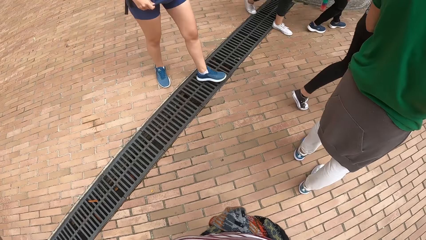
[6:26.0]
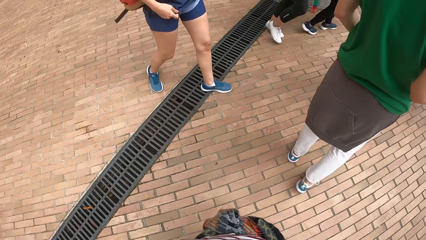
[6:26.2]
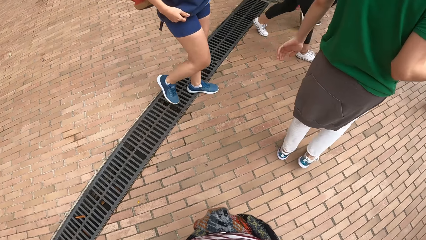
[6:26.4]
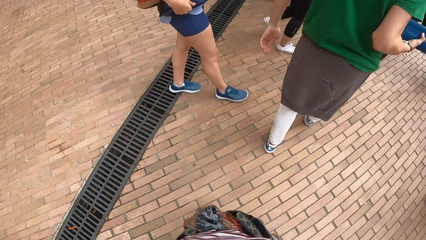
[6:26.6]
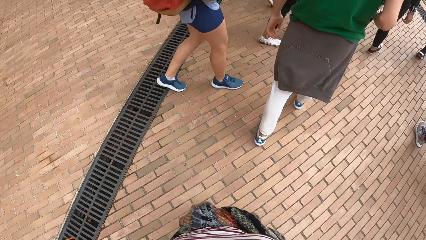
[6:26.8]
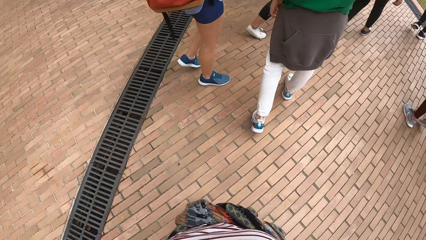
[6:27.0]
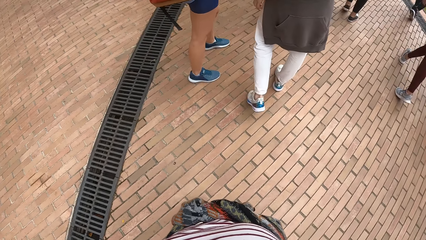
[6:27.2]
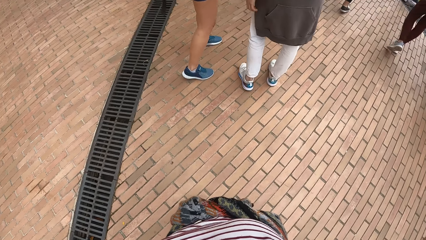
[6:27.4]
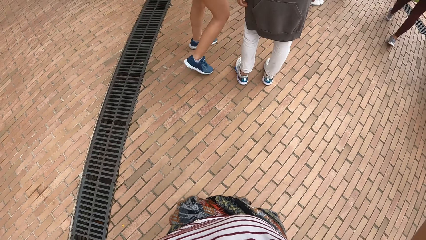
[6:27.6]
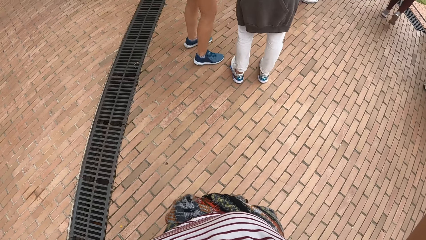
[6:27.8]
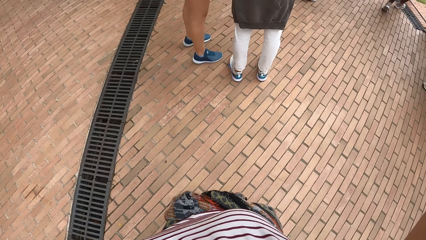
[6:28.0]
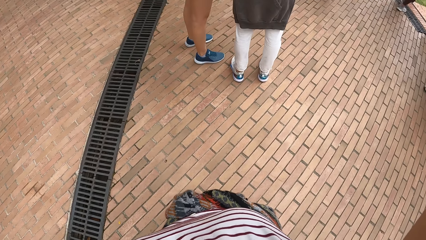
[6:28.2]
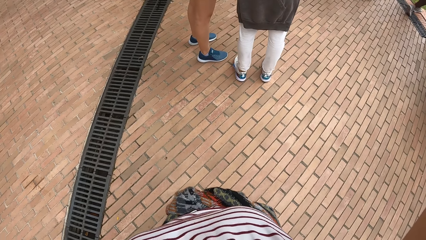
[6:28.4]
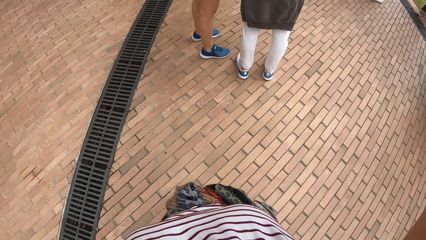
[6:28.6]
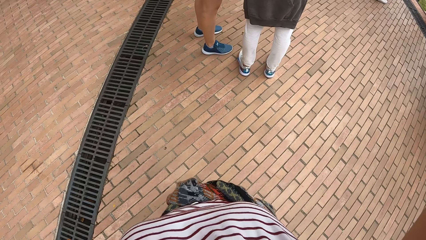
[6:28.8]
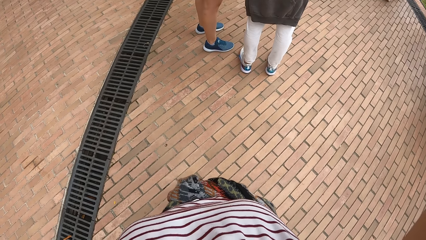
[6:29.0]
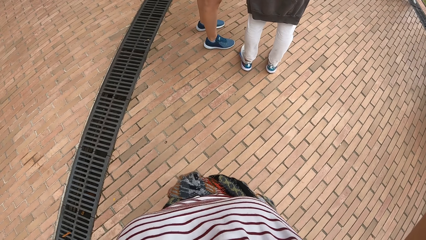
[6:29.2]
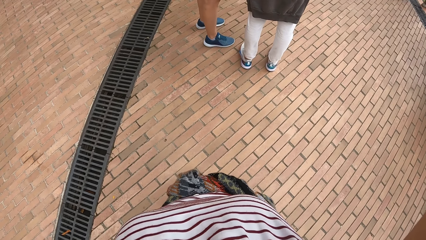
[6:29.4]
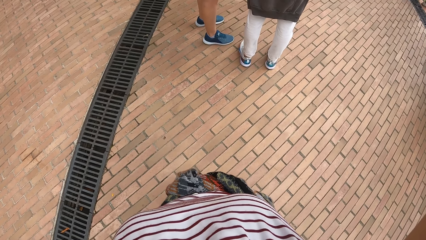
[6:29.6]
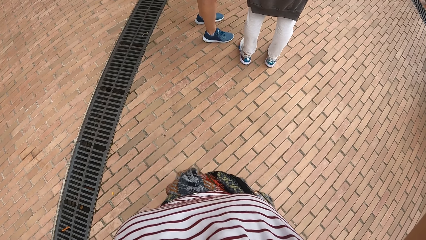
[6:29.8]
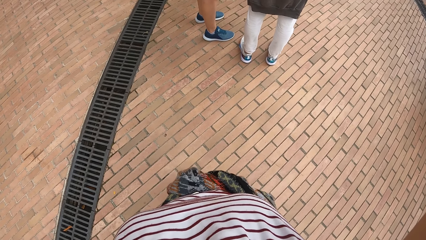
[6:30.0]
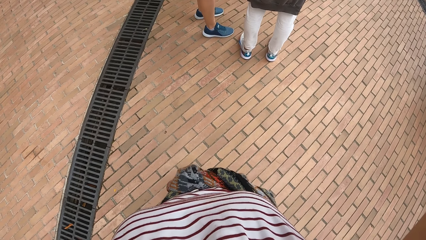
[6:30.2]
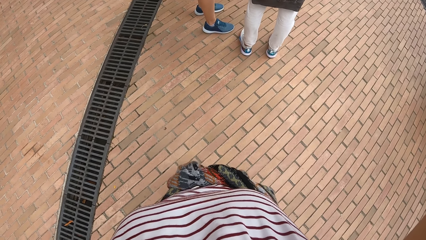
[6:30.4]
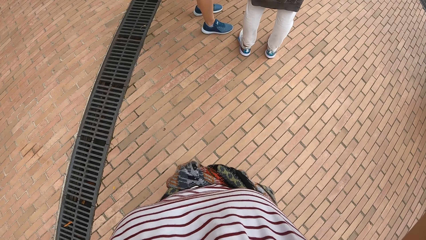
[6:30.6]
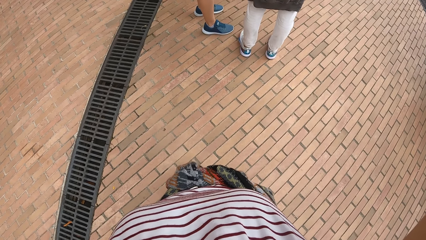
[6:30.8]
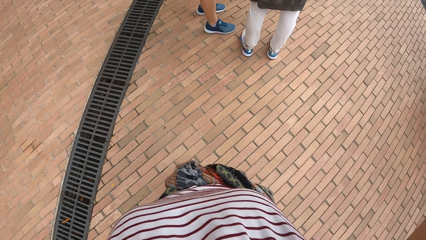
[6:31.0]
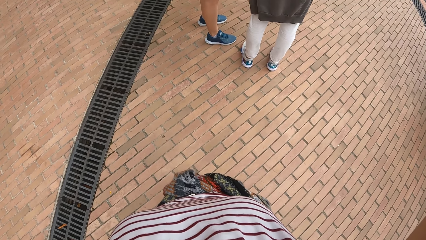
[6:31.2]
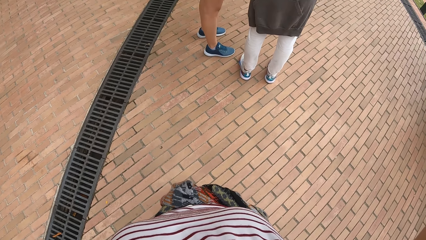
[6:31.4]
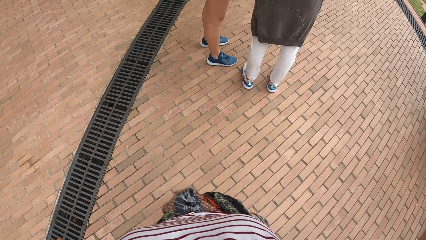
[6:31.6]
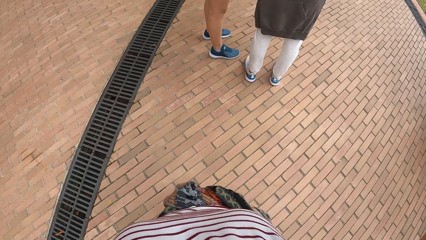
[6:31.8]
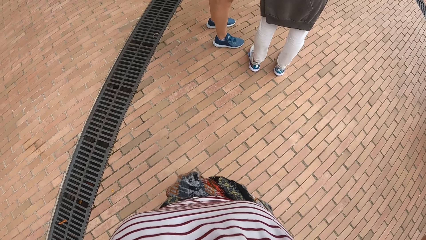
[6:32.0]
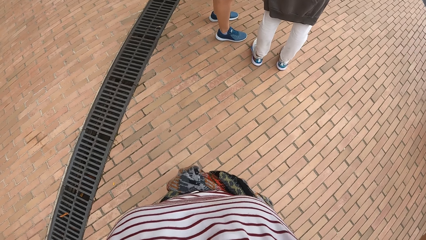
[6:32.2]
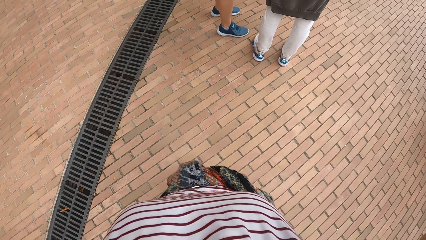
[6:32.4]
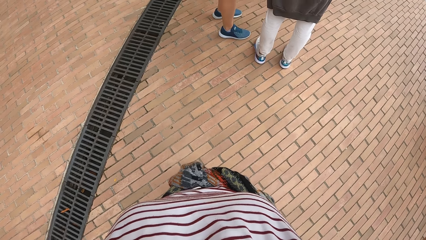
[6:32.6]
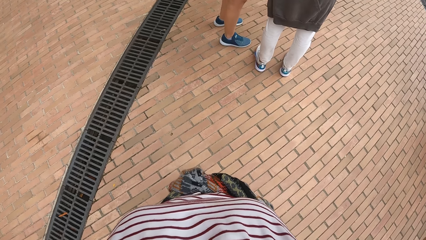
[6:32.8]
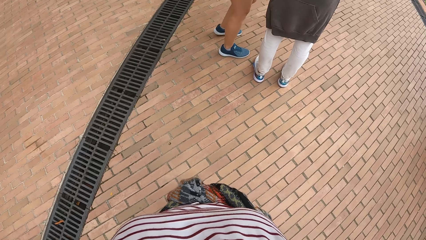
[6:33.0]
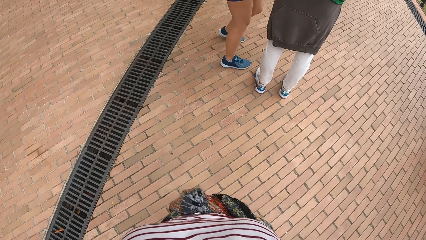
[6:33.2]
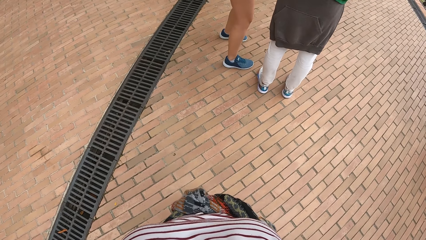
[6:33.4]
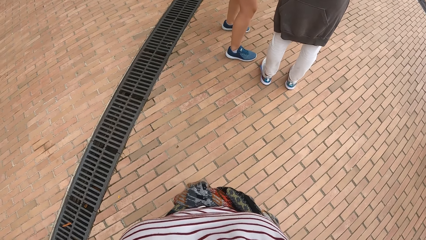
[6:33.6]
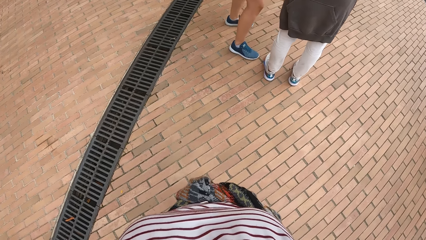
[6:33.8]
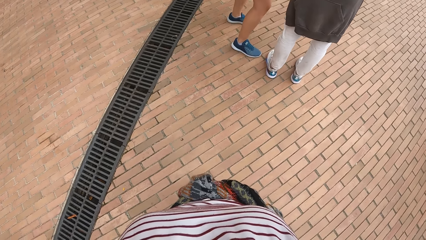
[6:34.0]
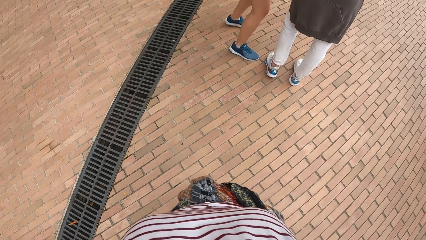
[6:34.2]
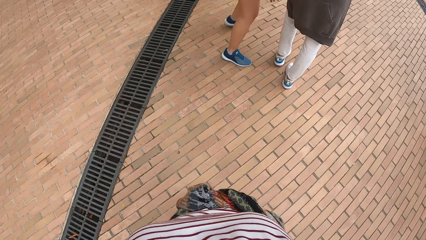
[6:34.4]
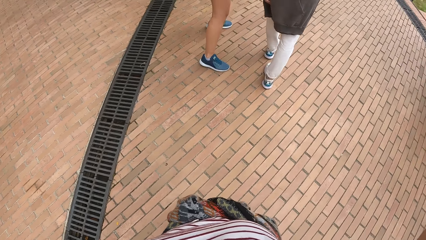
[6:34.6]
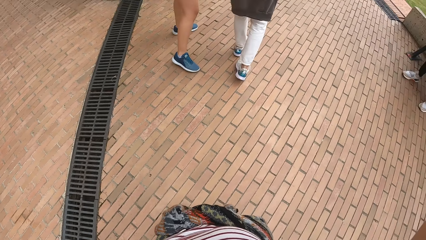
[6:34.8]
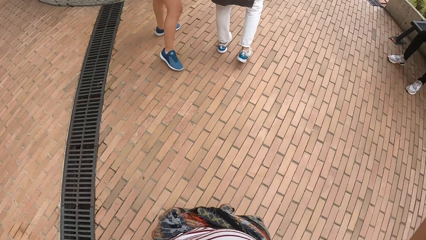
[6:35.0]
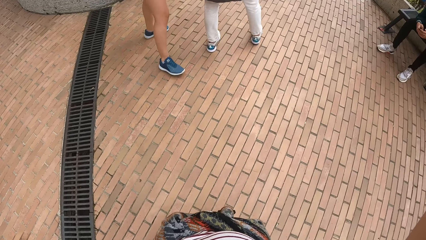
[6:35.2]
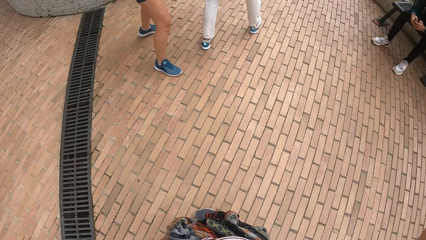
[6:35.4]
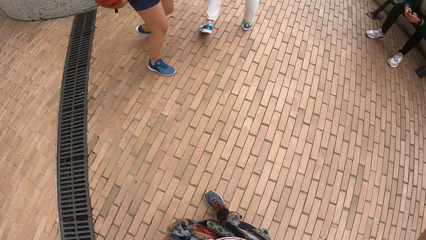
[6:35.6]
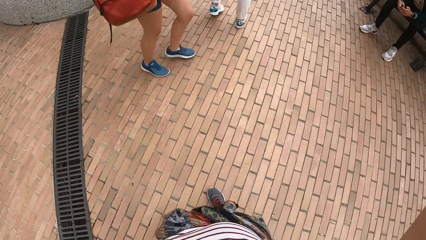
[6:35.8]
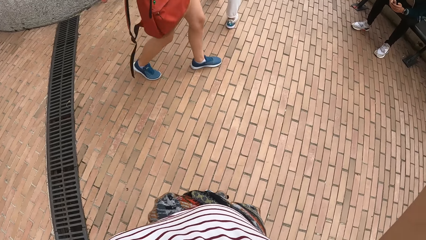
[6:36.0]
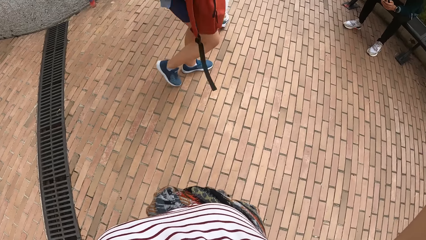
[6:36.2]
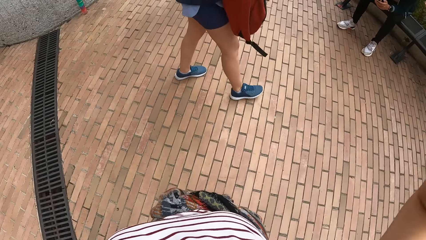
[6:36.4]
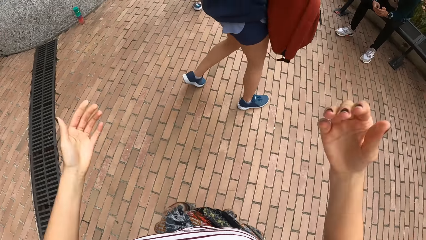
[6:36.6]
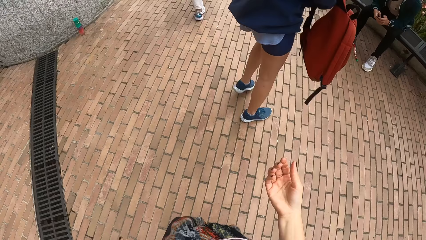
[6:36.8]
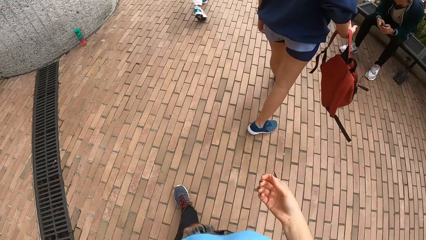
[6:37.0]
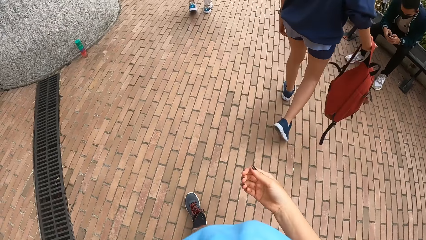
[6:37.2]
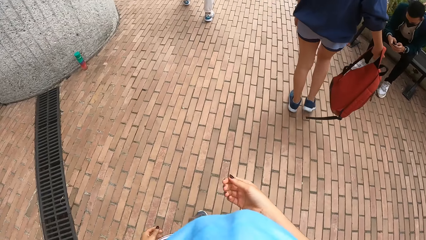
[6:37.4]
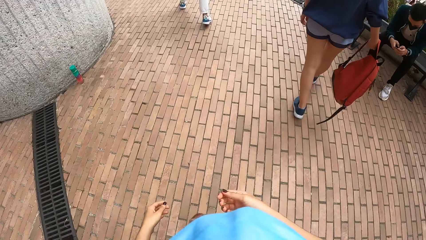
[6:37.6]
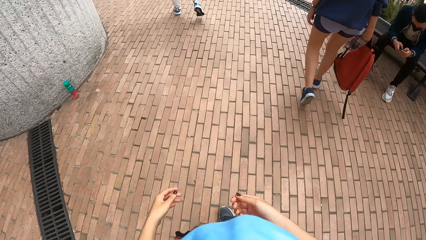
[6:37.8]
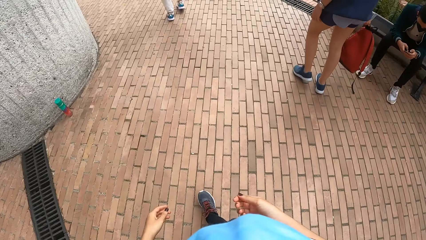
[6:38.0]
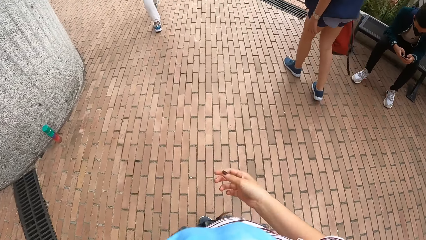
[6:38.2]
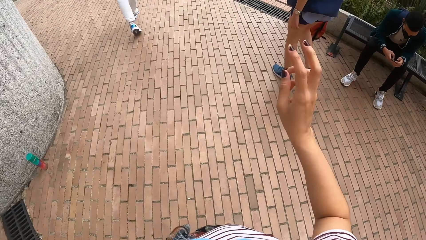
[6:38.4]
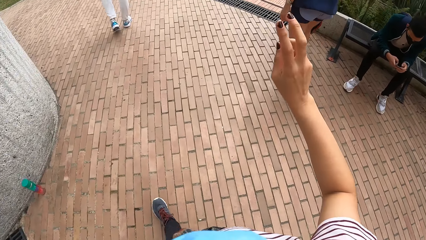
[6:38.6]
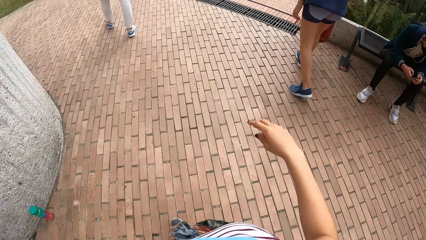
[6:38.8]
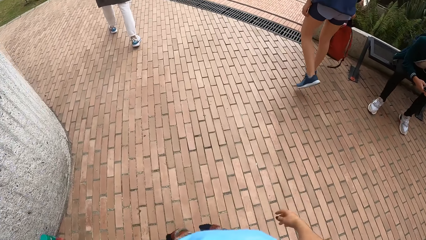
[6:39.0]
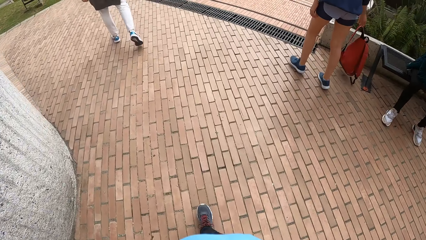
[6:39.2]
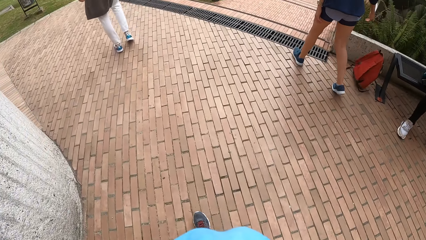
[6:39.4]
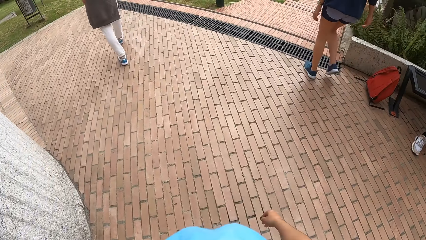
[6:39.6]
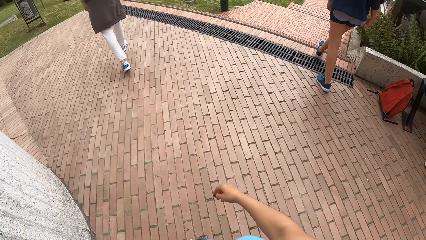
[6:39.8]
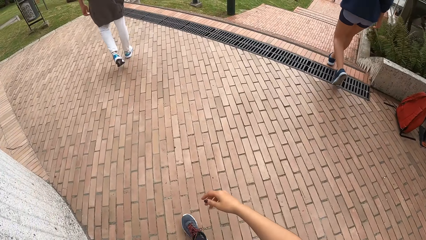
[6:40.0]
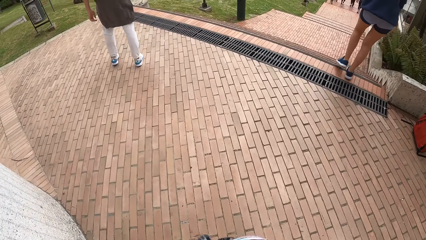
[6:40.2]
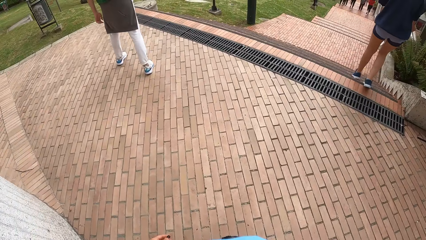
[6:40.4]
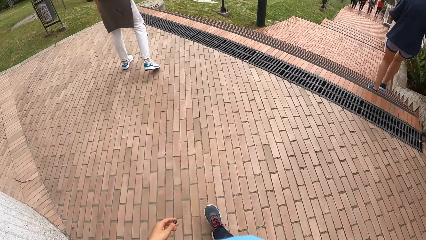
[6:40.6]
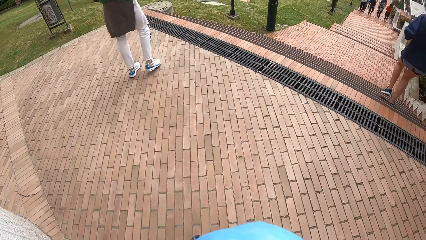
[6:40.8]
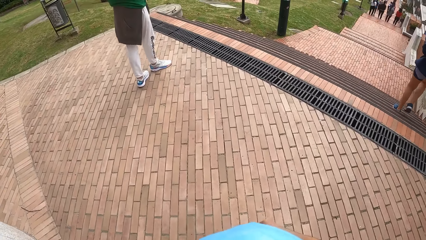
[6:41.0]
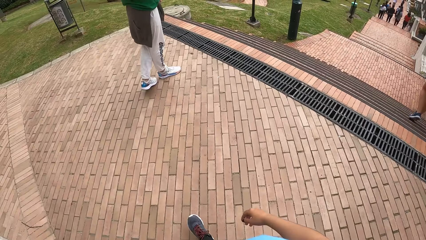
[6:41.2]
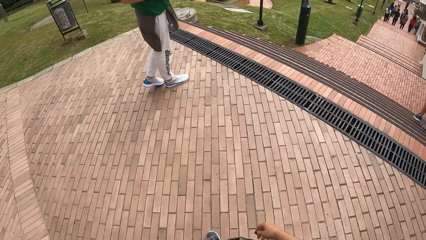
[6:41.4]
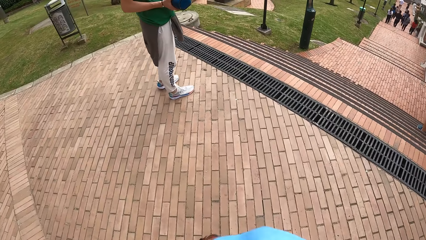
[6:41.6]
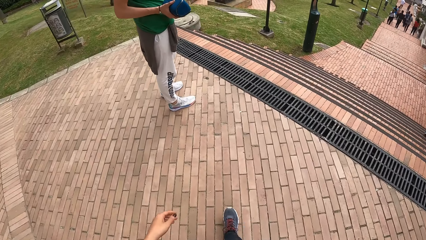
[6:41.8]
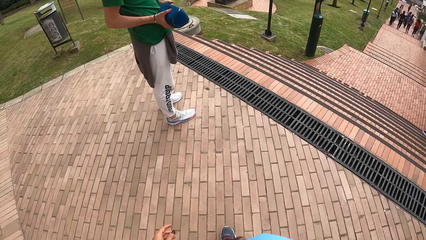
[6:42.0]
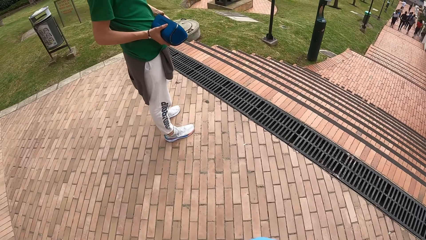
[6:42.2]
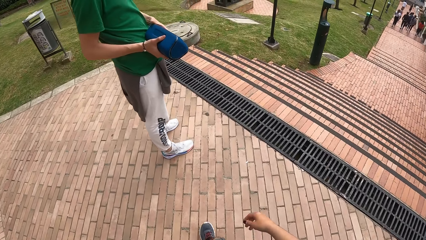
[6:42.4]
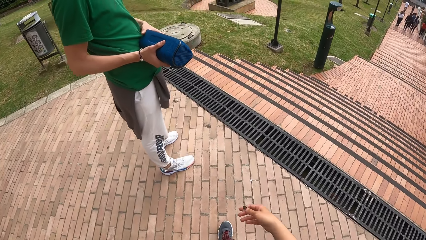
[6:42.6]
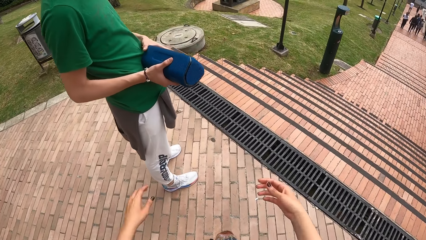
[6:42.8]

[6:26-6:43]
A woman interacts with the man. The man walks towards a flight of stairs. The camera wearer walks towards the man.
